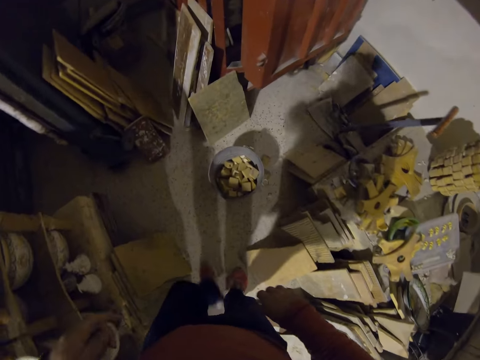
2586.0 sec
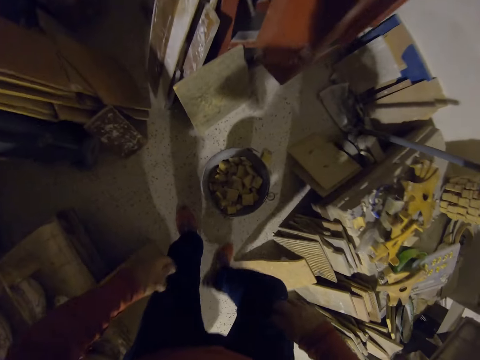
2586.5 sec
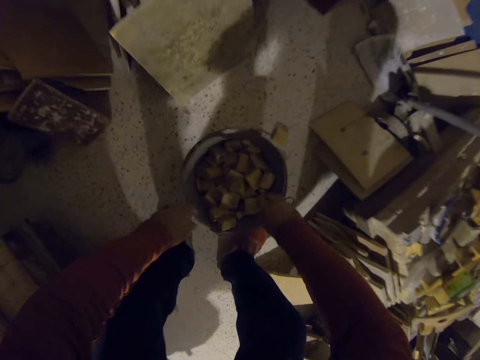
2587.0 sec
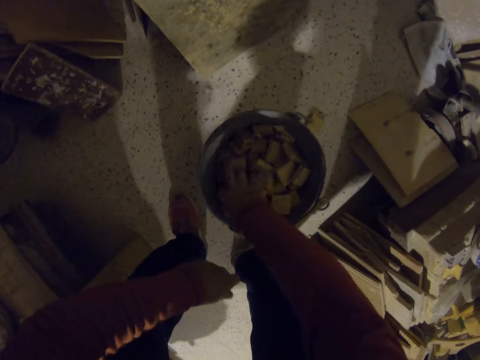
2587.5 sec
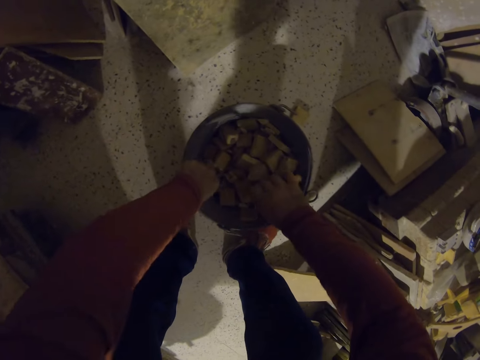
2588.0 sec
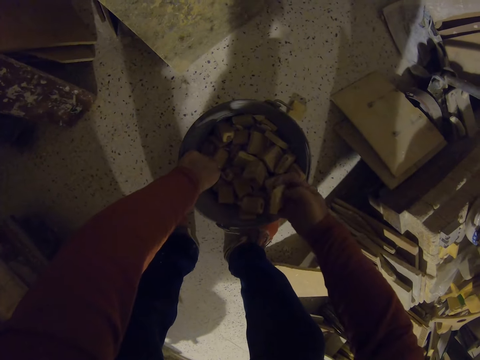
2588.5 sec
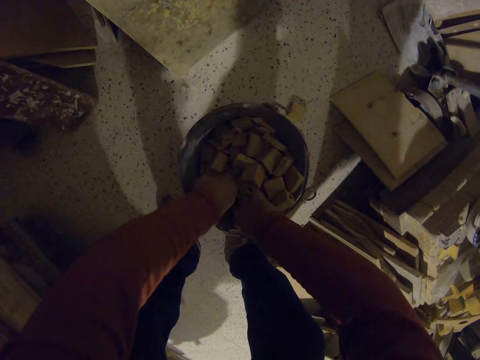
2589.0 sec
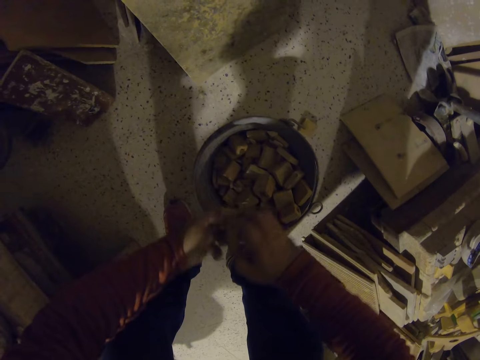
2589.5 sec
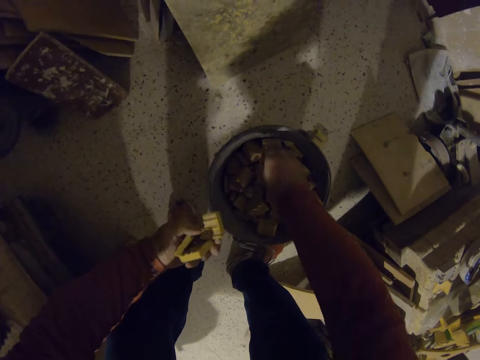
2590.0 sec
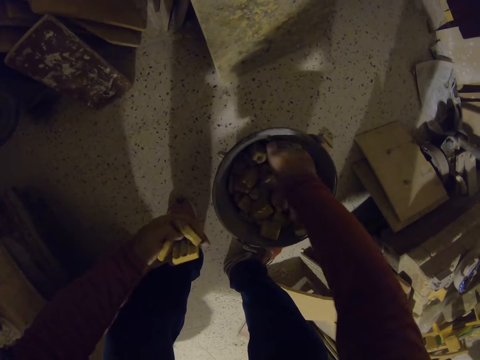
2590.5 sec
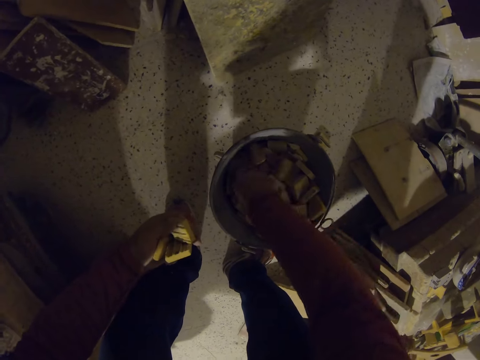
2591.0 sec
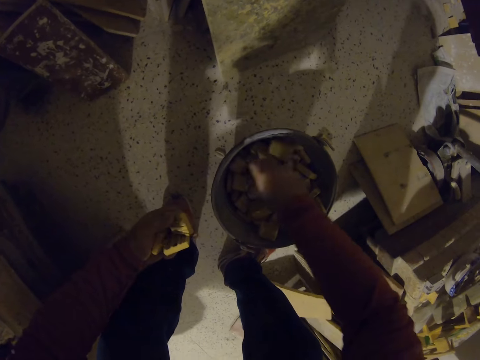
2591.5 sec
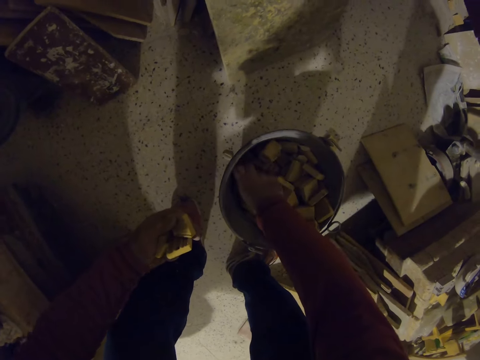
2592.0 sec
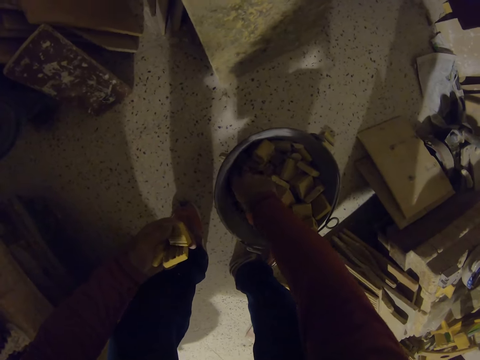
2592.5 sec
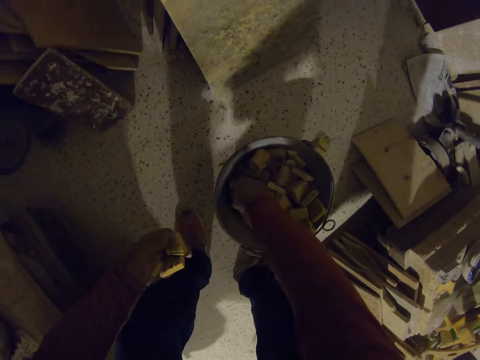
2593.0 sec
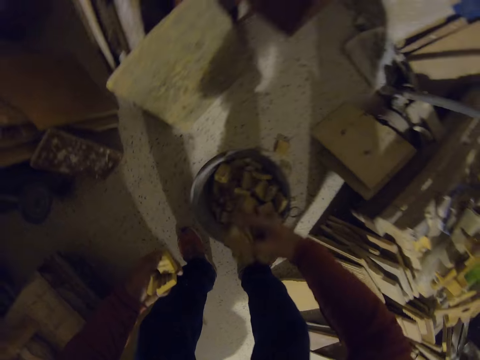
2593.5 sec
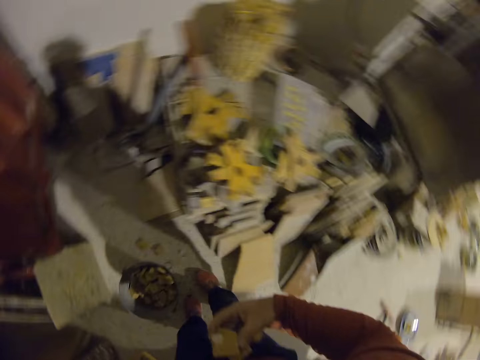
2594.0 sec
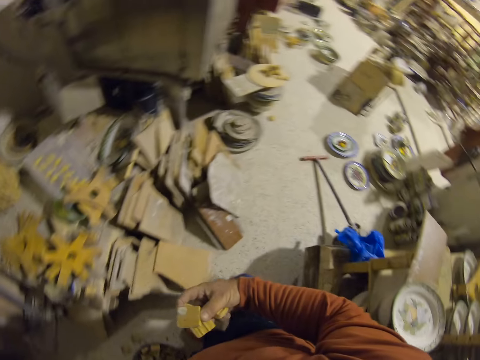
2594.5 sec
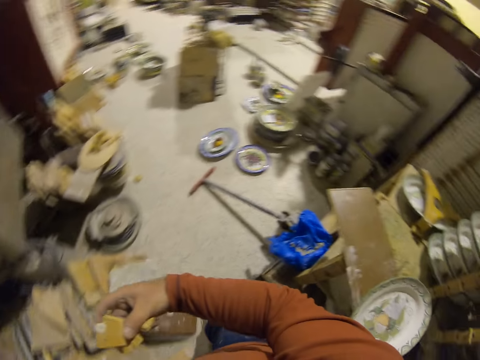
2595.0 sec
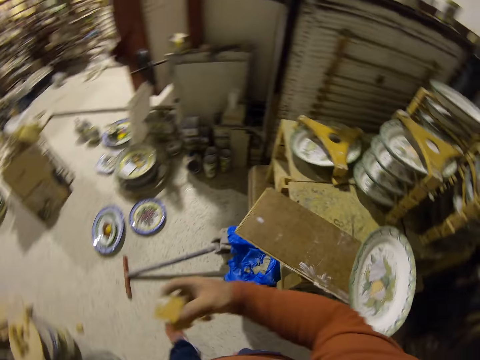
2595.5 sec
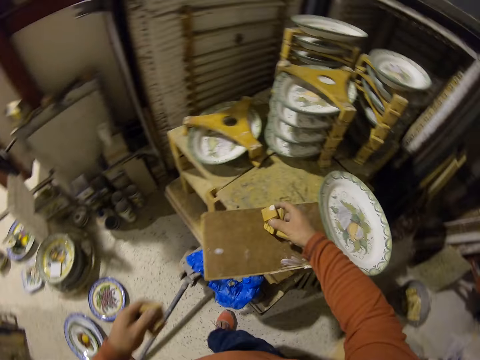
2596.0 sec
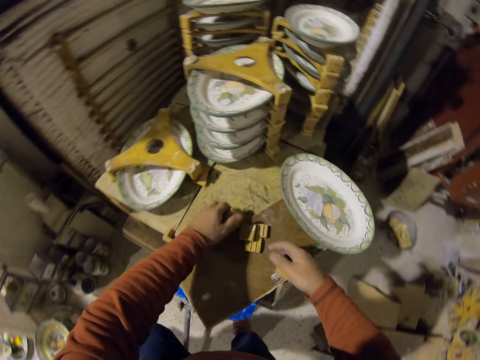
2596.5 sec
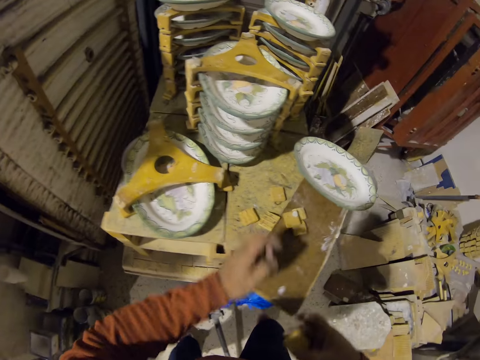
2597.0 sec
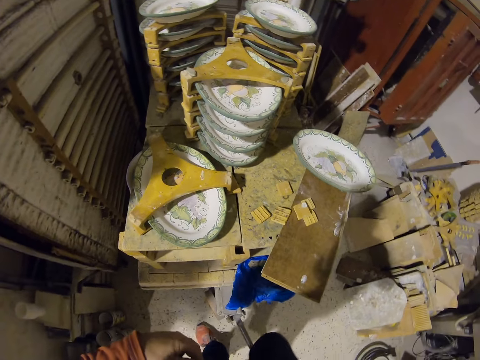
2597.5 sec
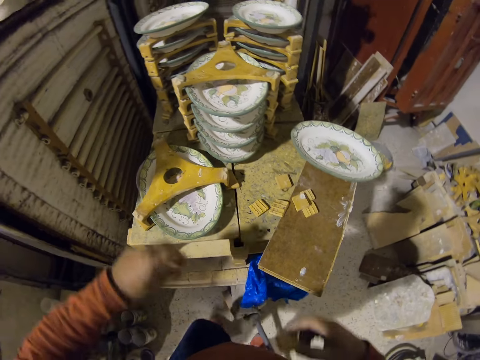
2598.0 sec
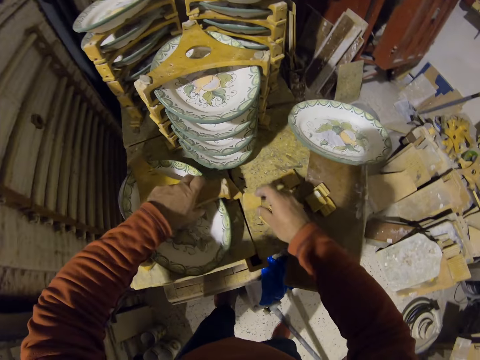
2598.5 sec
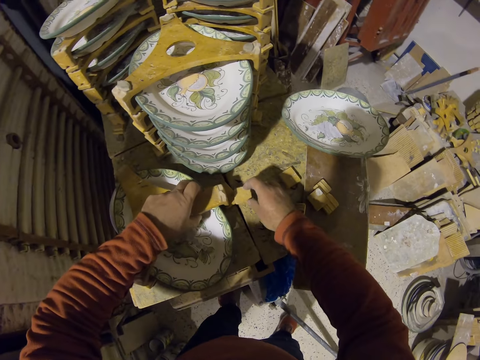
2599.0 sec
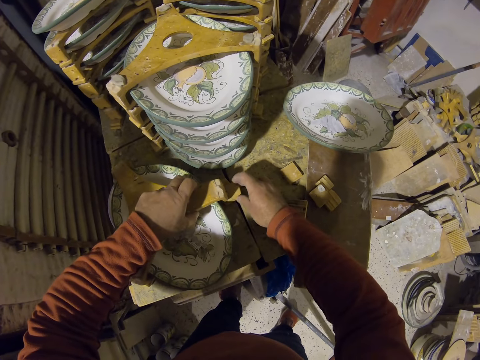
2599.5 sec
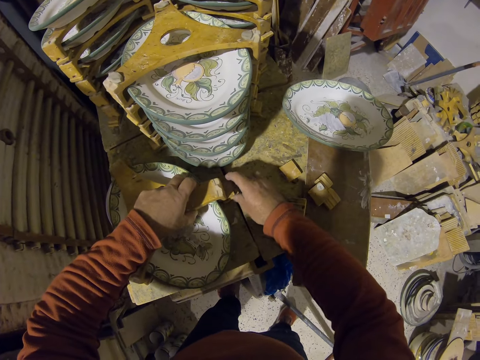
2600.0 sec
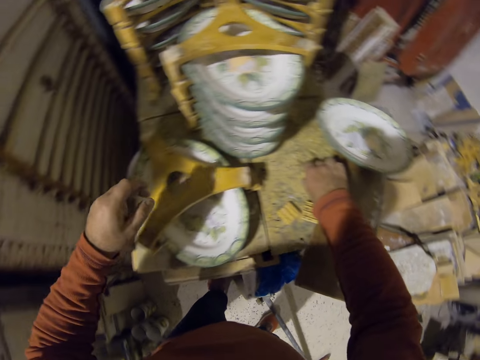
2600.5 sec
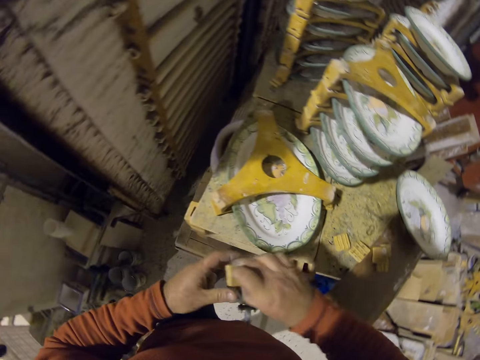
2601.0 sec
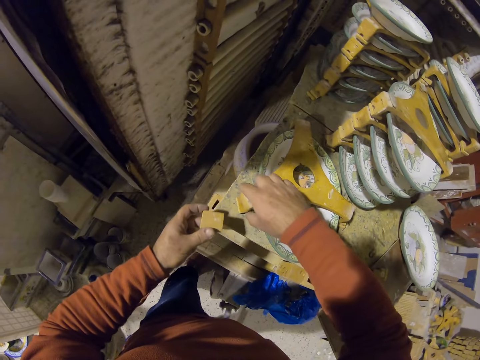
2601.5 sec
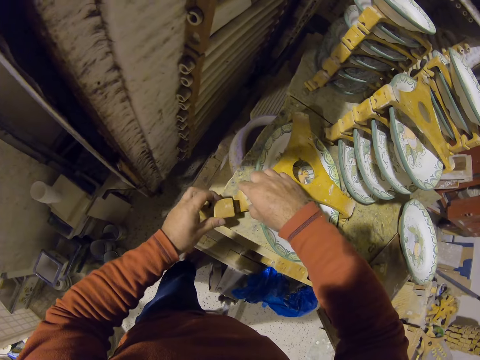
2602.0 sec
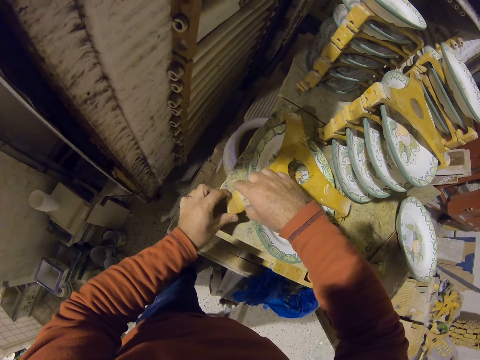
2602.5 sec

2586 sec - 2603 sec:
The camera wearer picks up wood pieces. They place the wood pieces on a wood board. They place the wood pieces on the sides of a plate. They support something.

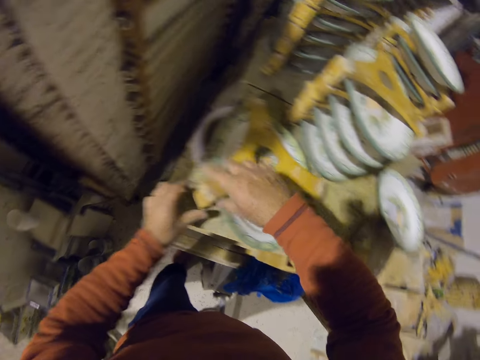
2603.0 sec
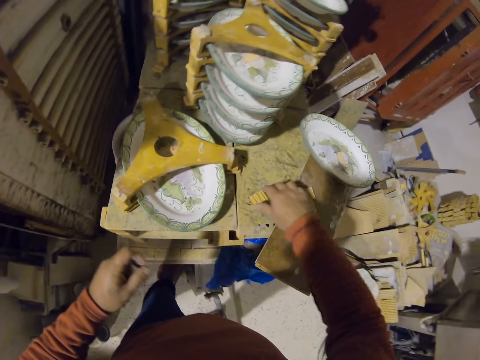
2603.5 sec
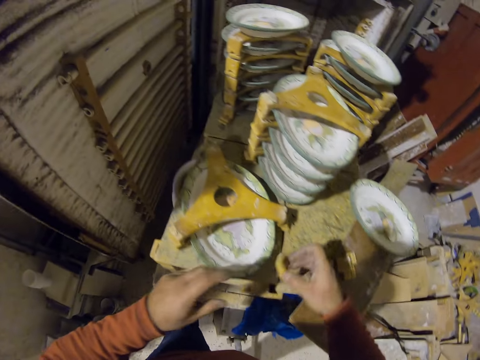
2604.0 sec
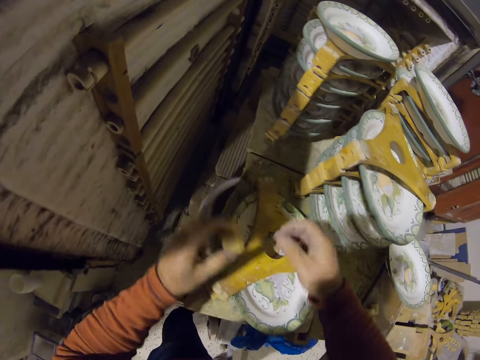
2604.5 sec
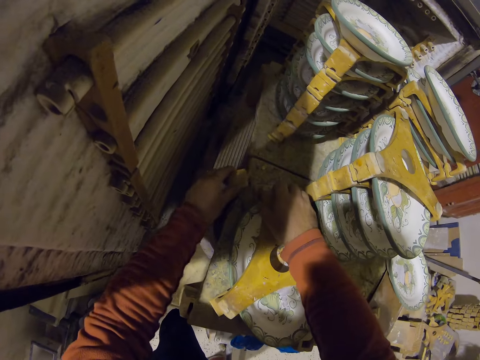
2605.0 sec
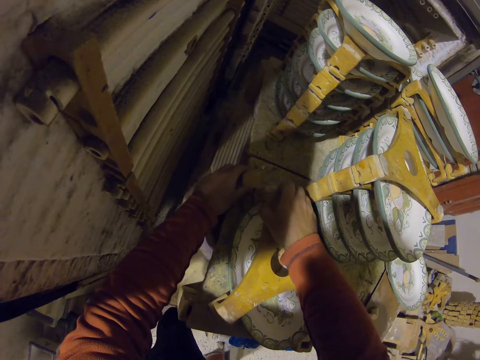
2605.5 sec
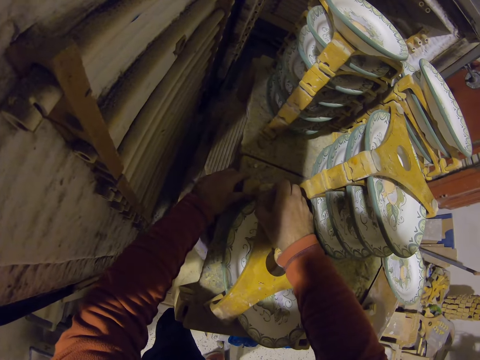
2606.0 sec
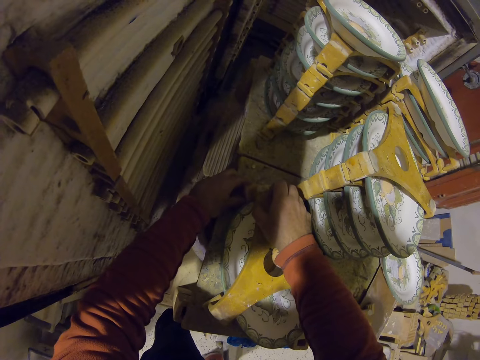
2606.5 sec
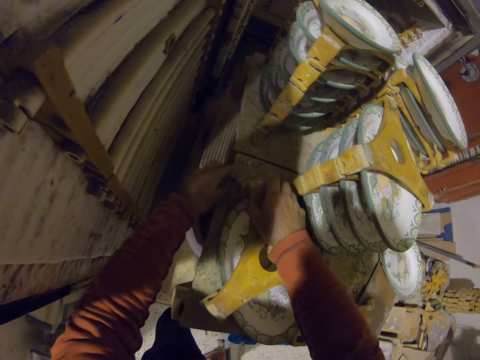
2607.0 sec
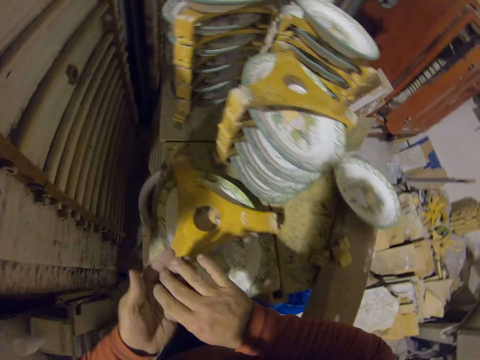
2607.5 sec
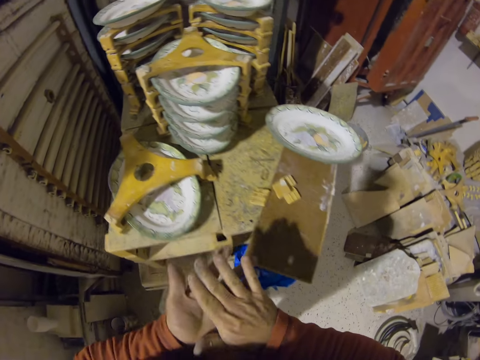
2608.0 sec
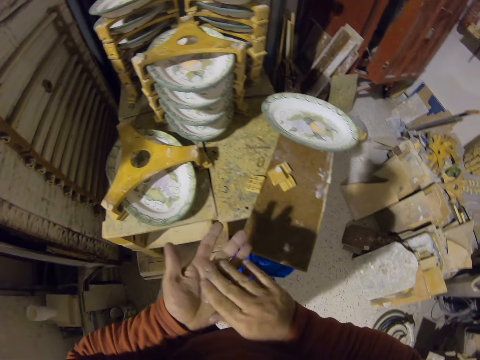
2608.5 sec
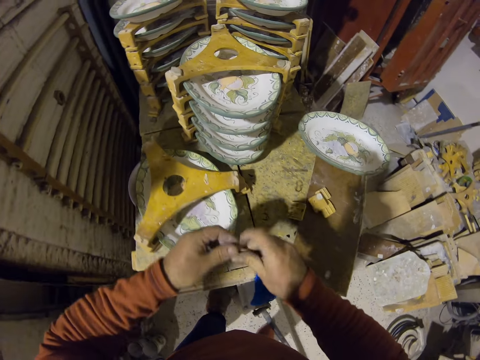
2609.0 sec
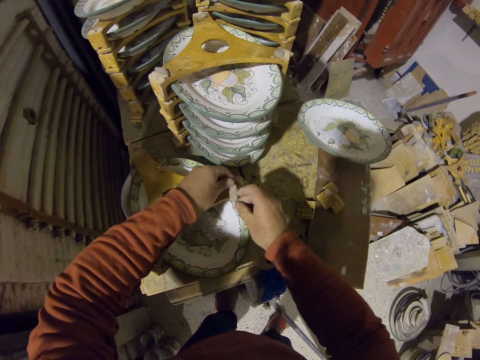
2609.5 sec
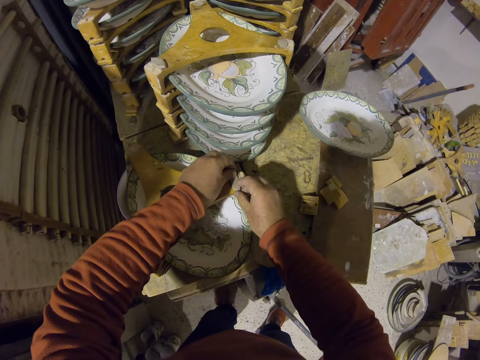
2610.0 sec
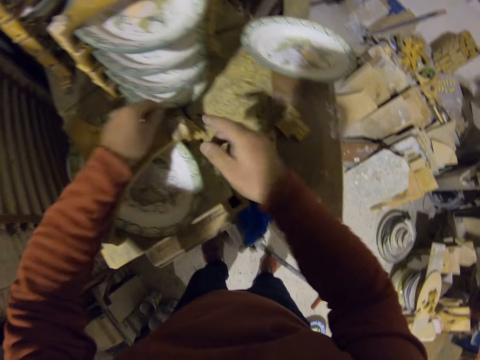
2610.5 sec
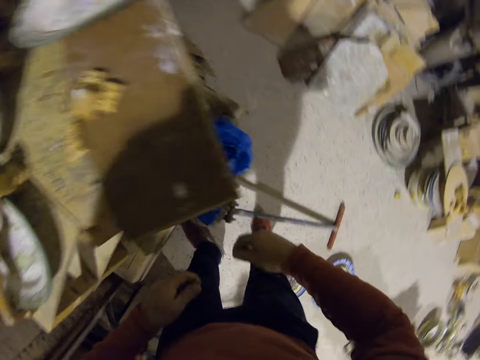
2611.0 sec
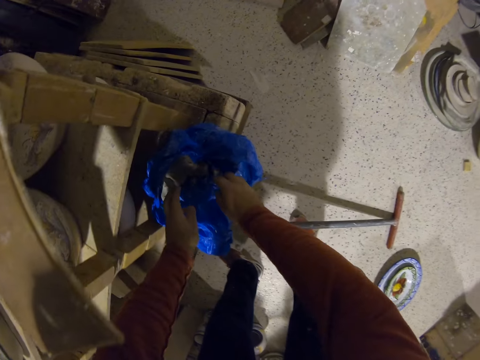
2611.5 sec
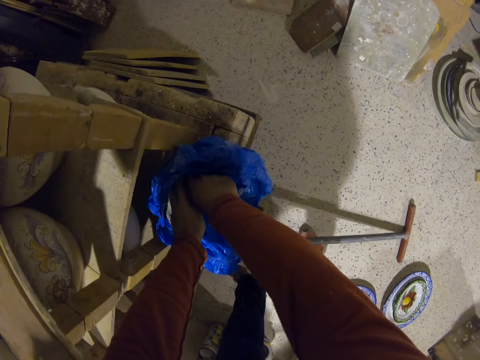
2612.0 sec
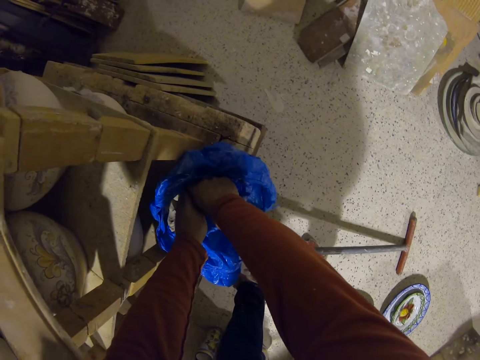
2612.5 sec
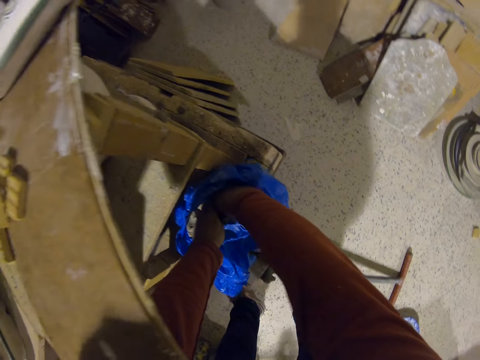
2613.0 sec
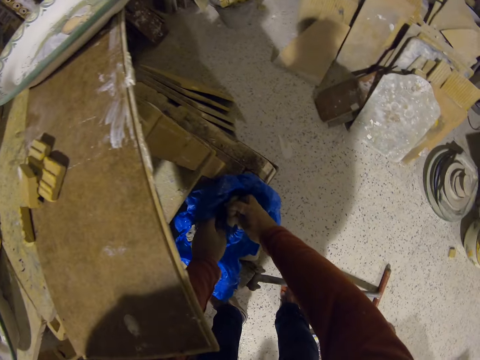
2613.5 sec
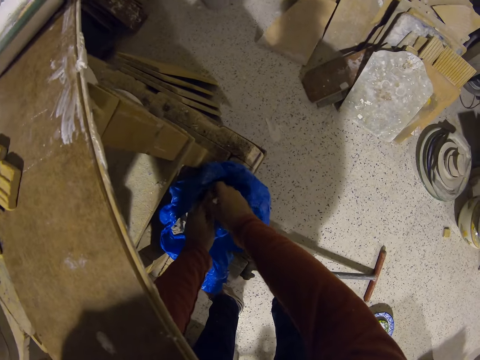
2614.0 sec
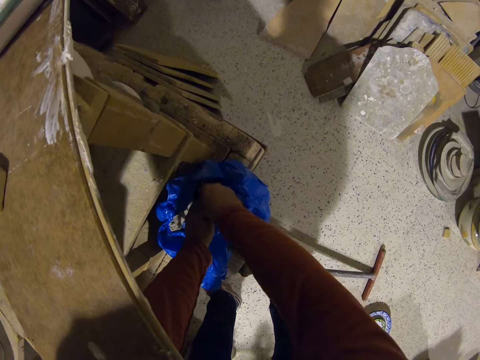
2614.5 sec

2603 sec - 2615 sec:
The camera wearer rubs the hands. They apply rubber gum or clay on wood. They cut the rubber gum. They pick up the clay.
